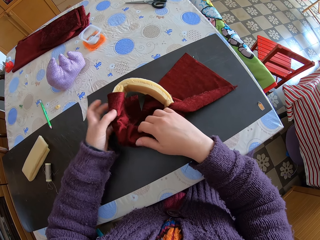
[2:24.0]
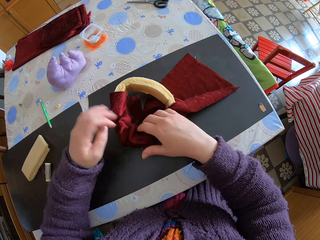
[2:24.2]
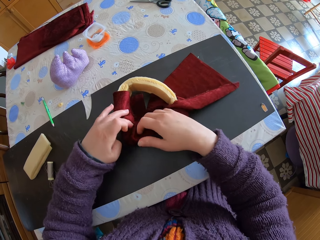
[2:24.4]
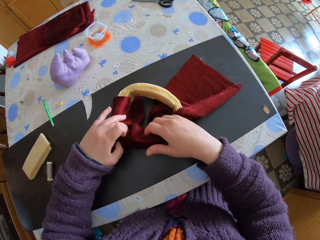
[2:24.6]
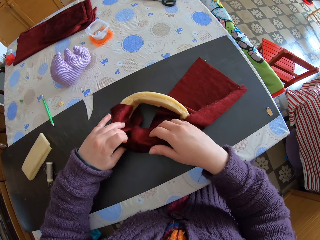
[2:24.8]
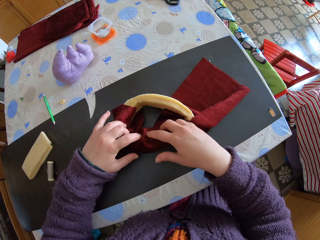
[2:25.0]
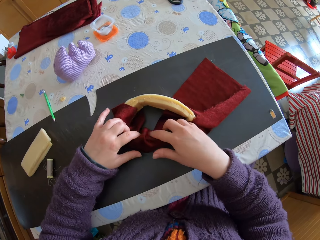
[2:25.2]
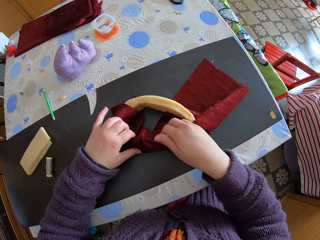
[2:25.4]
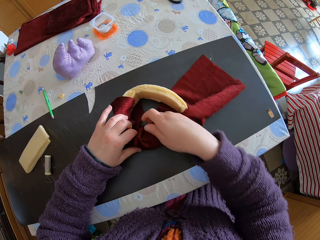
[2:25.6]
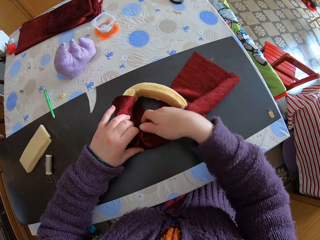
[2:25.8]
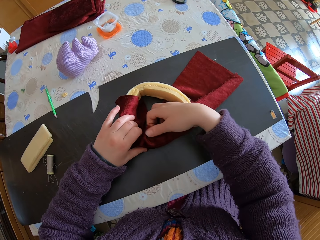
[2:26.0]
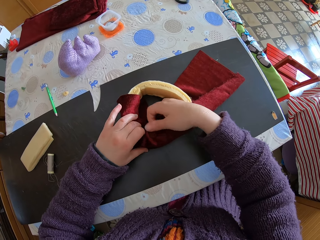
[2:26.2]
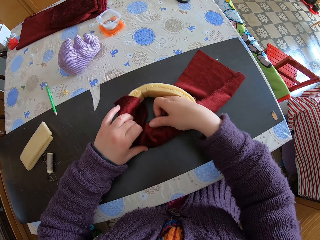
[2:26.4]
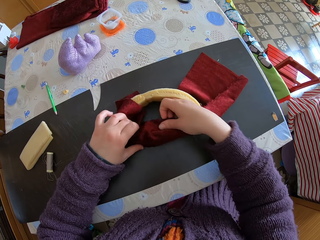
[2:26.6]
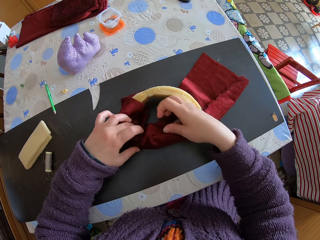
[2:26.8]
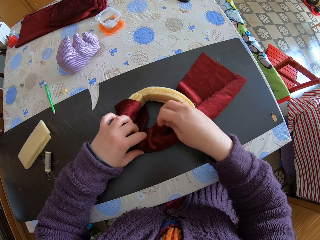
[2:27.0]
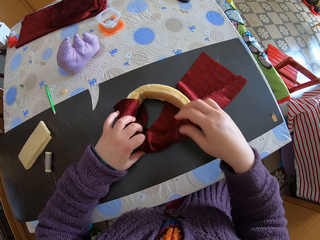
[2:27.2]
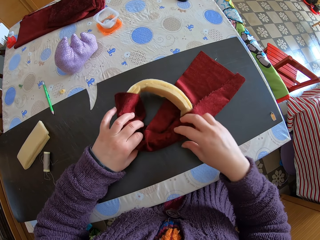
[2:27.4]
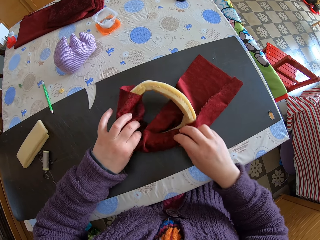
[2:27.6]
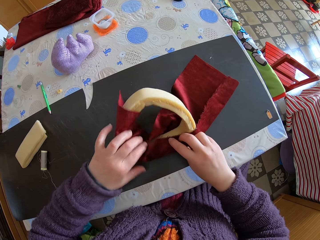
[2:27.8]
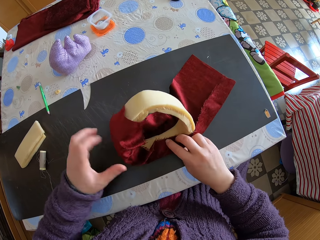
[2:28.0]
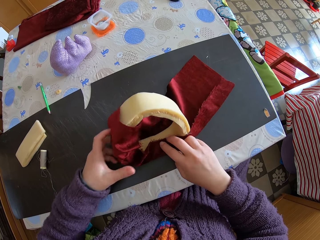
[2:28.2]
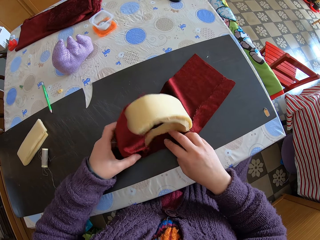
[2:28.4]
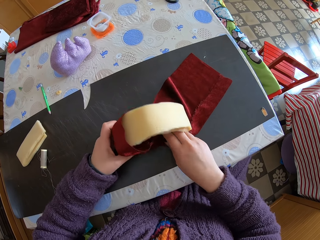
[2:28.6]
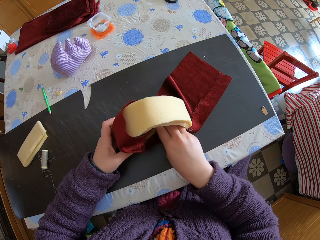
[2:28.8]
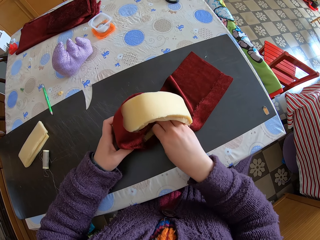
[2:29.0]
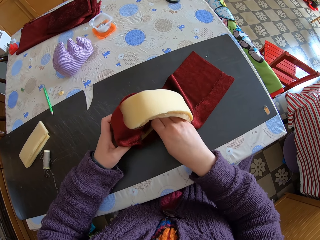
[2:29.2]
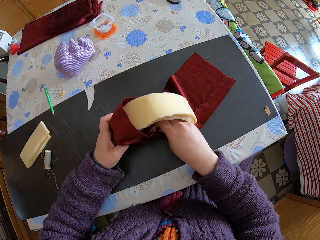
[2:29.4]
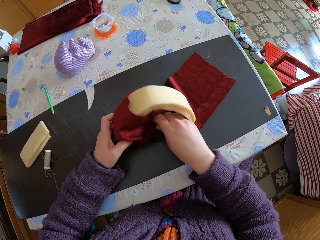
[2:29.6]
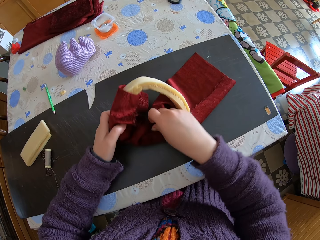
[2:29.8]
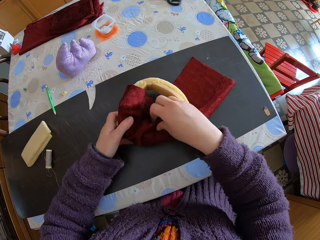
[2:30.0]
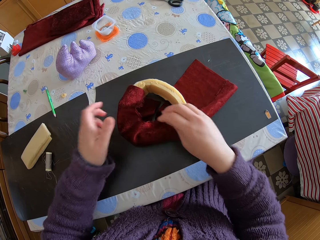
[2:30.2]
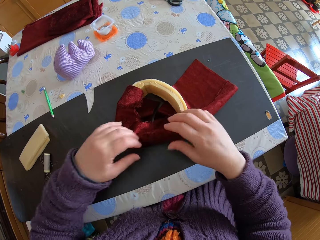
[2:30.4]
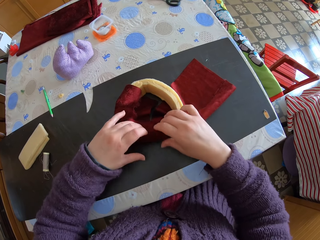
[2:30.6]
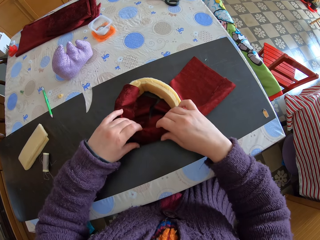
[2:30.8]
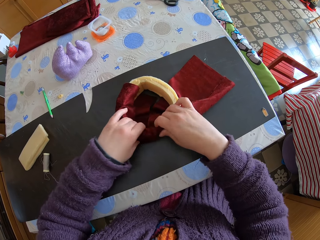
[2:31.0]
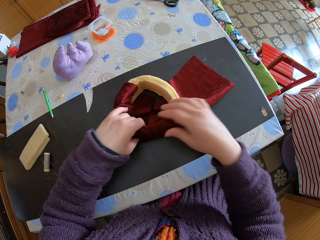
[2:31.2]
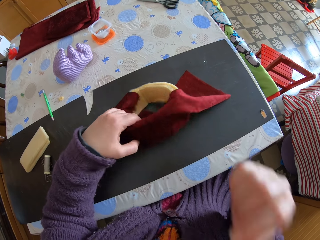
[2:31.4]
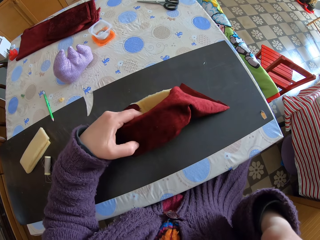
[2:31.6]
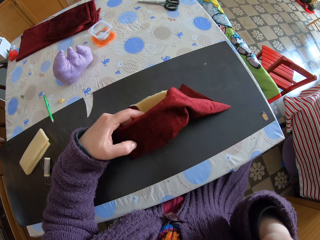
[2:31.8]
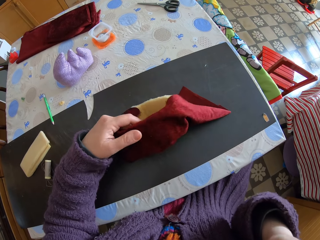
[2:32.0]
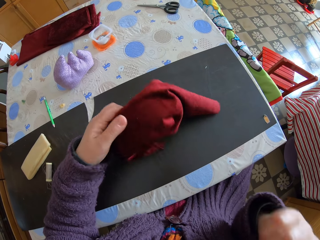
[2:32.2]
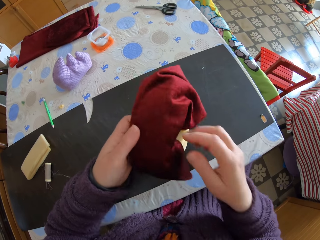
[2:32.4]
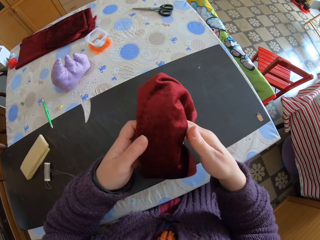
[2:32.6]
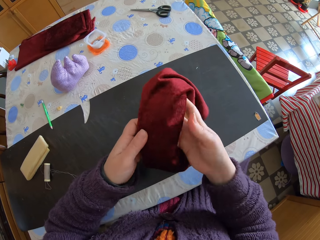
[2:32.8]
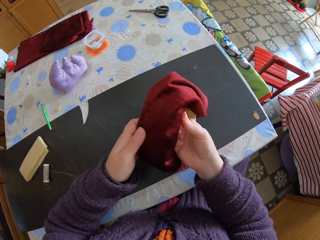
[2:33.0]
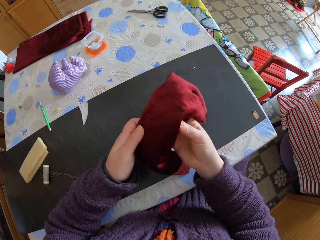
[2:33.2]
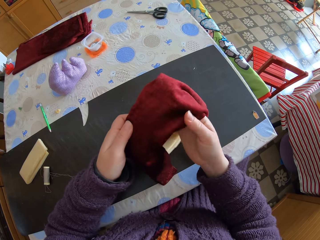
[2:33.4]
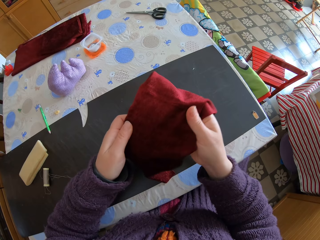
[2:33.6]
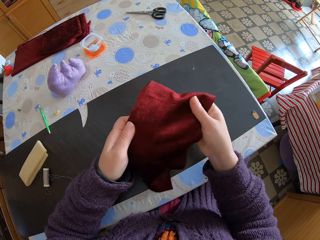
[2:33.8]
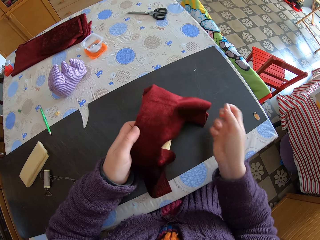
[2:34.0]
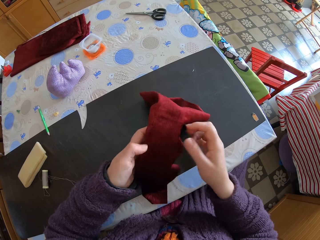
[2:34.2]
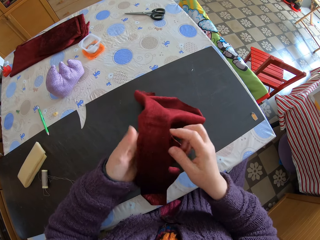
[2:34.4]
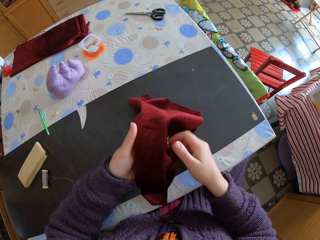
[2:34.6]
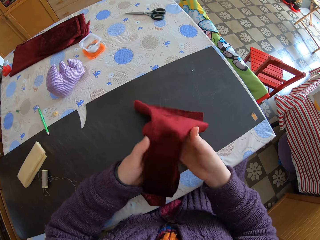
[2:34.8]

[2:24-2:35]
The camera wearer puts the piece of sponge on the table. He folds the piece of cloth on the piece of sponge. He turns the piece of sponge. He passes the piece of sponge to the left hand. He folds the piece of cloth. He puts the piece of sponge on the table. He folds the piece of cloth on the piece of sponge. He turns the piece of sponge. He touches his face. He lifts the piece of sponge. He adjusts the piece of cloth. He unfolds the piece of cloth on the piece of sponge.

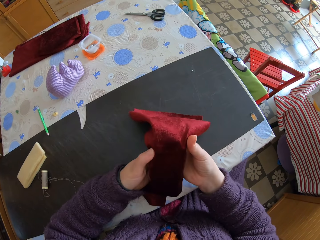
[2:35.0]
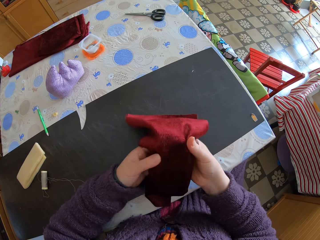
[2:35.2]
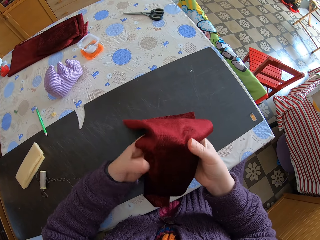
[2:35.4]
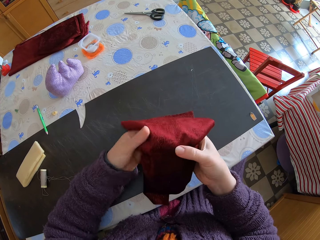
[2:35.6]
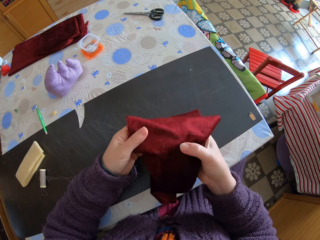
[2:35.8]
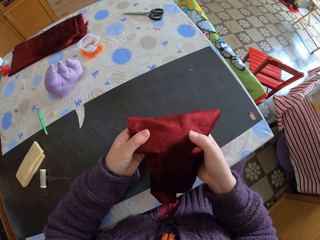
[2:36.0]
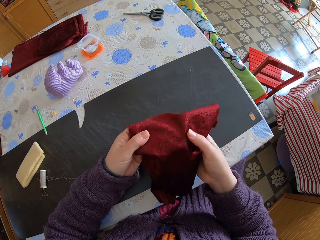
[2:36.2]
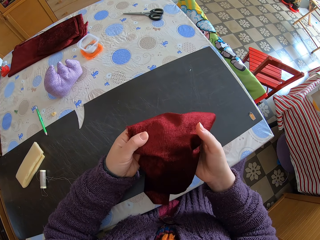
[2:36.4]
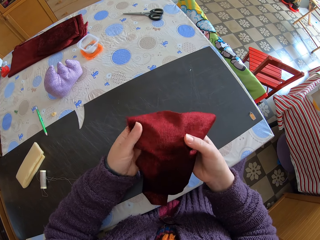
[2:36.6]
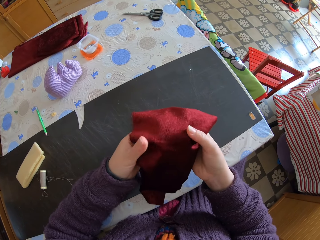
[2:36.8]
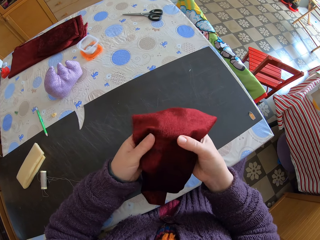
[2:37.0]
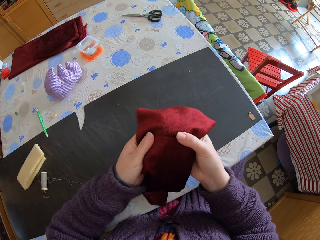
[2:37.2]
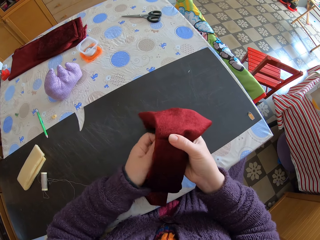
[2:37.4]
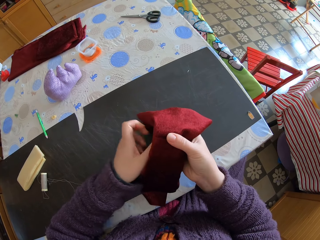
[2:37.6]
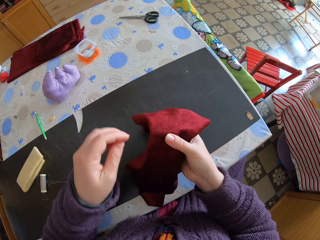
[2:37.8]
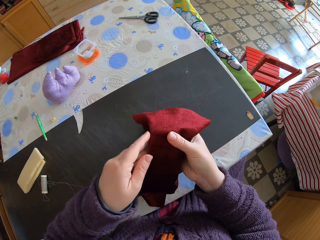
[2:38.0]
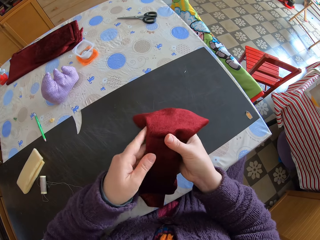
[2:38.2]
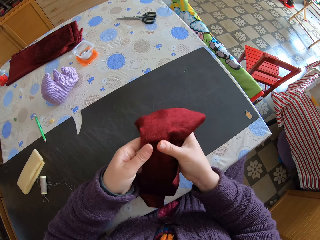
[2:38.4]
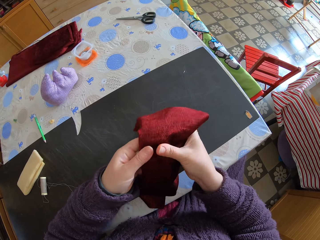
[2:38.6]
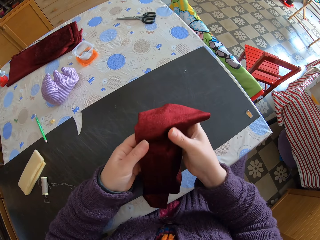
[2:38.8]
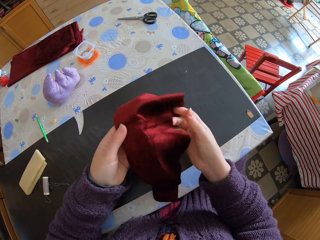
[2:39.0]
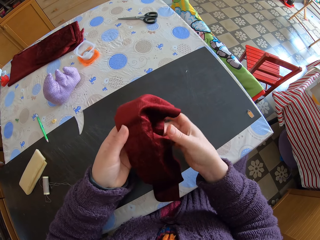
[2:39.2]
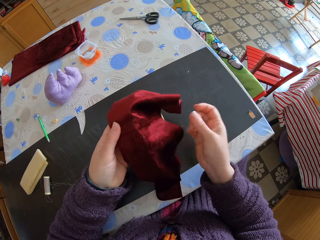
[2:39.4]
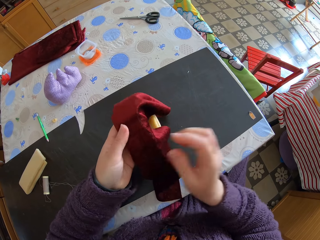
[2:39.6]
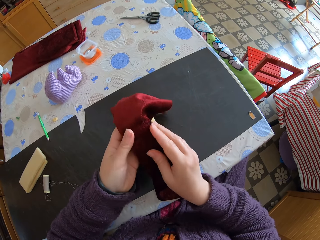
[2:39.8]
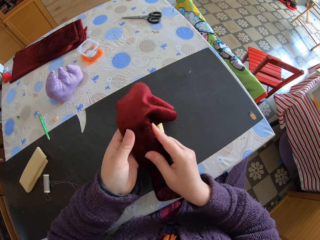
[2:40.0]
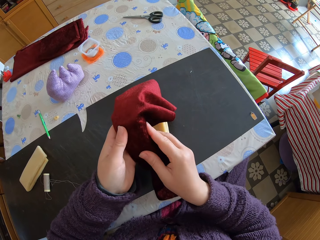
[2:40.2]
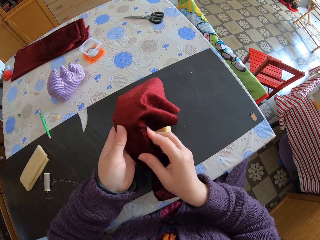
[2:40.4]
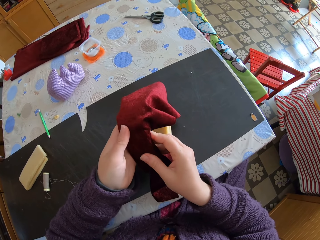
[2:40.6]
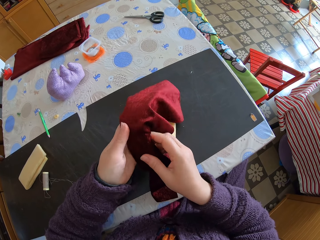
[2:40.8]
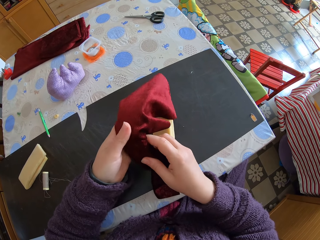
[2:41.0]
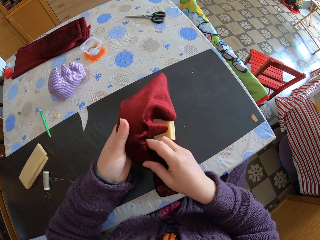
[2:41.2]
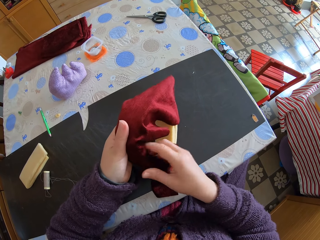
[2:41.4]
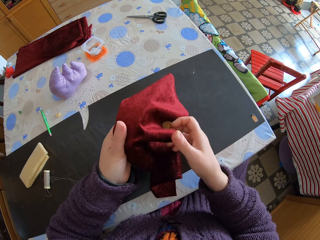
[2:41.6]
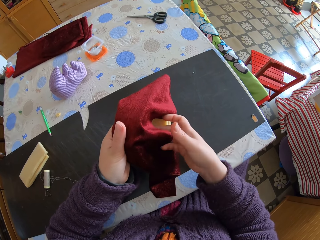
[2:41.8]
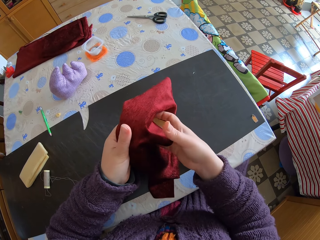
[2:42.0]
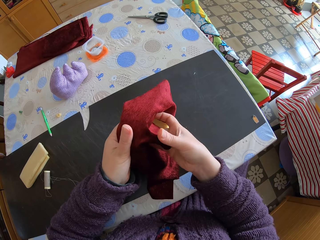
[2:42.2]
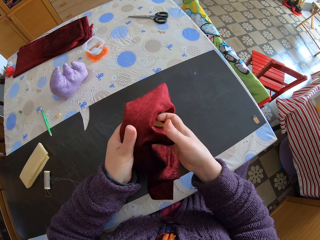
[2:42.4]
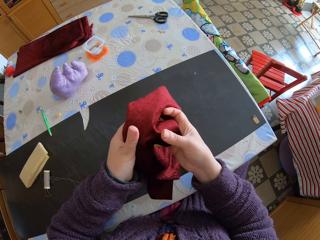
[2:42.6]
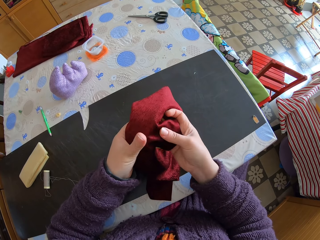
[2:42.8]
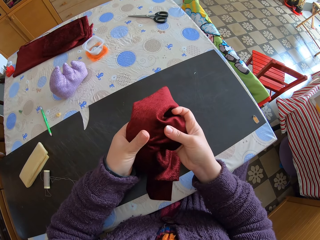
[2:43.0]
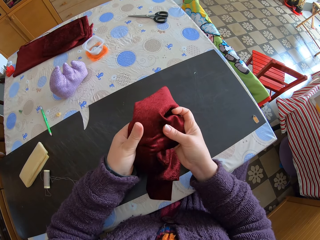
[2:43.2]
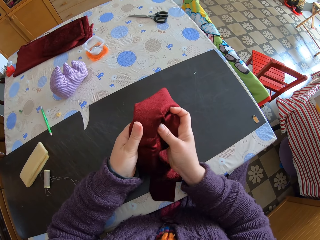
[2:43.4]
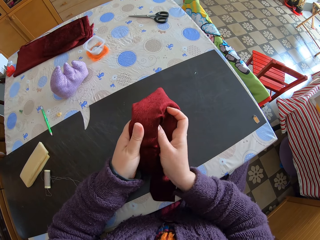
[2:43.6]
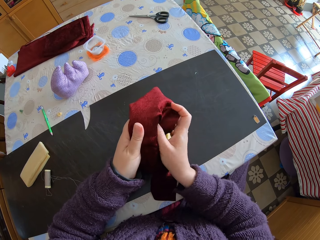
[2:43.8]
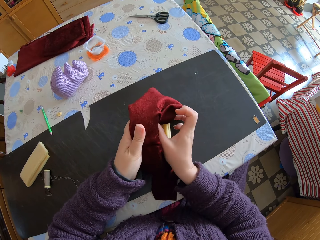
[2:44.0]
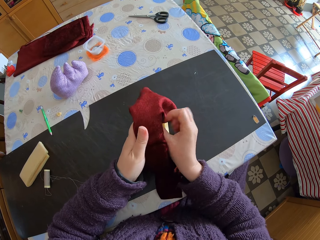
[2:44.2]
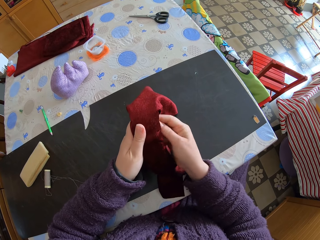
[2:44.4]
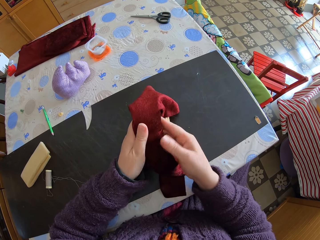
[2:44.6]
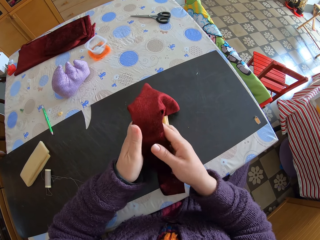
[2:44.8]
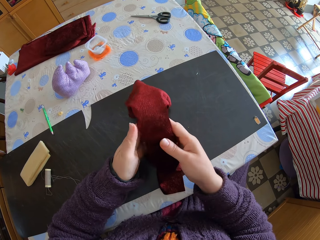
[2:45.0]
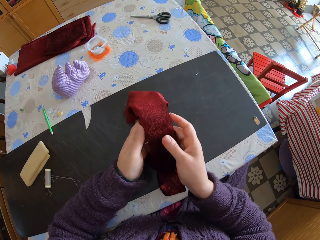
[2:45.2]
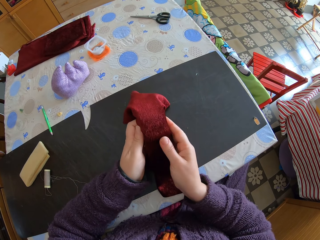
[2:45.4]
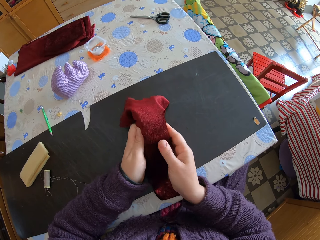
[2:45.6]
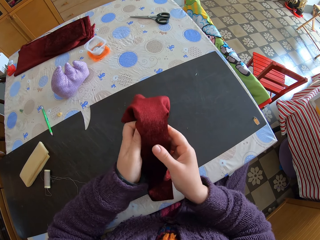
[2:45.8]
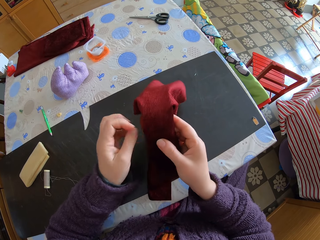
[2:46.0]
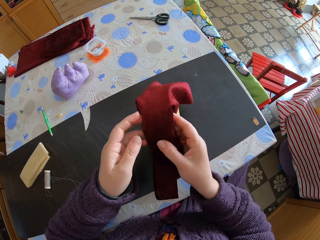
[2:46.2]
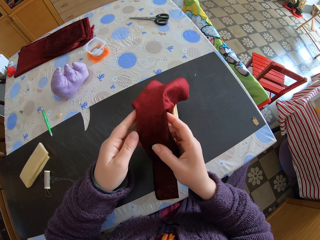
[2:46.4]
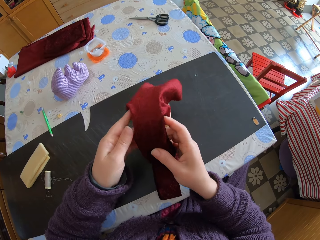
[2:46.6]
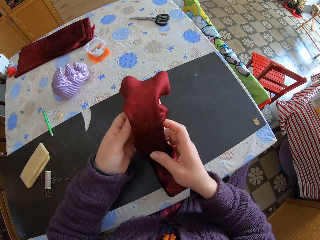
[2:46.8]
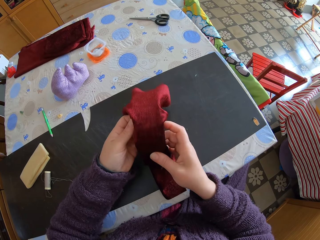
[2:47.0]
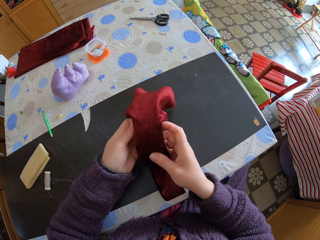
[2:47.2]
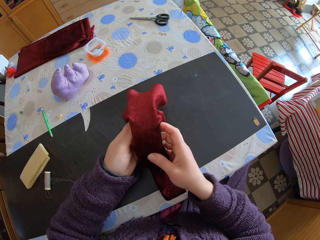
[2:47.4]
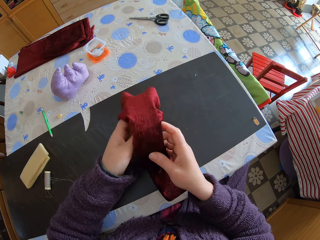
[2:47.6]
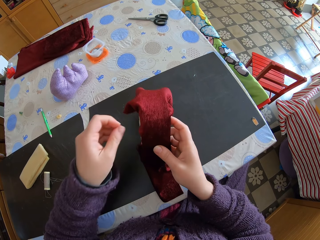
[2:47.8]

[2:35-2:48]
The camera wearer passes the piece of sponge to the right hand. They pass the piece of sponge to the left hand. They roll the piece of cloth on the piece of sponge. They pass the piece of sponge to the right hand.
